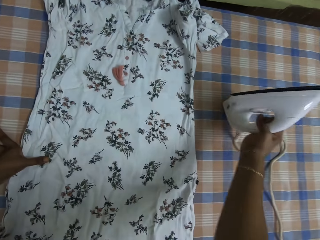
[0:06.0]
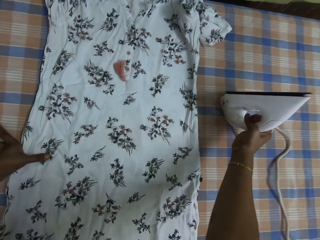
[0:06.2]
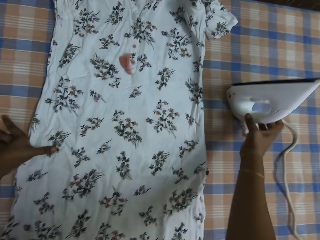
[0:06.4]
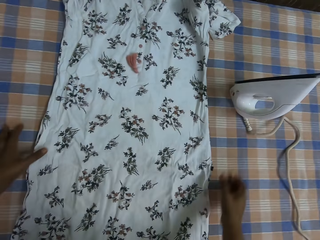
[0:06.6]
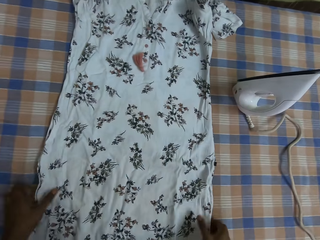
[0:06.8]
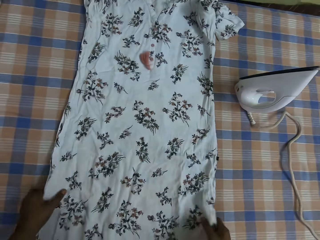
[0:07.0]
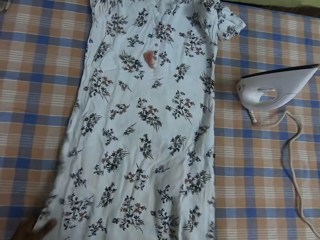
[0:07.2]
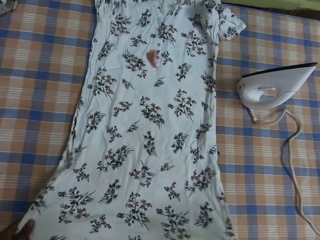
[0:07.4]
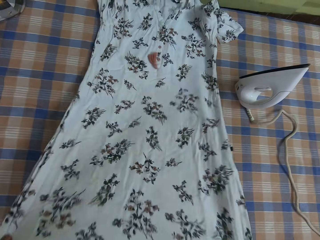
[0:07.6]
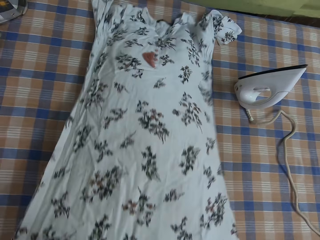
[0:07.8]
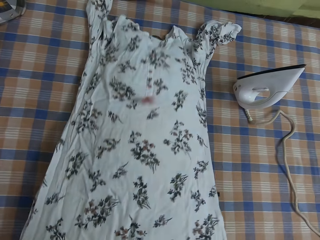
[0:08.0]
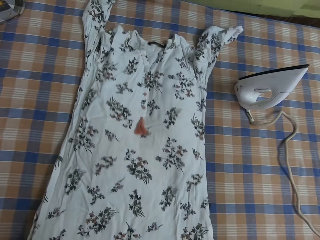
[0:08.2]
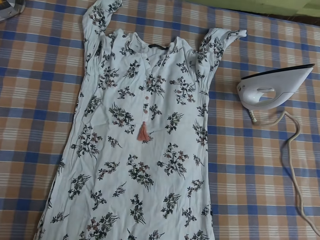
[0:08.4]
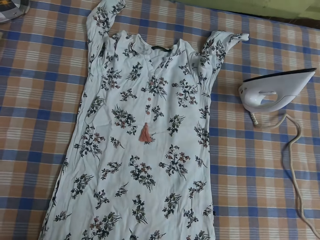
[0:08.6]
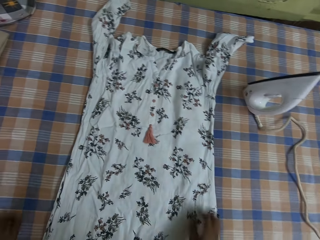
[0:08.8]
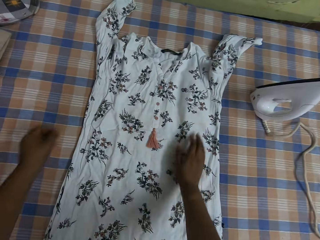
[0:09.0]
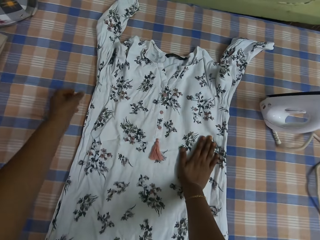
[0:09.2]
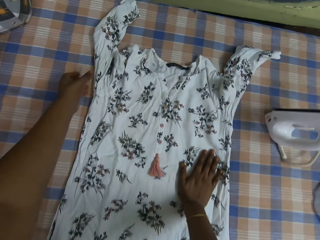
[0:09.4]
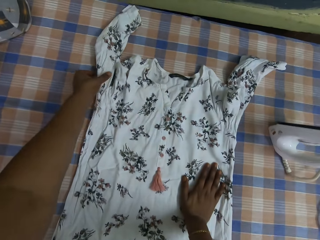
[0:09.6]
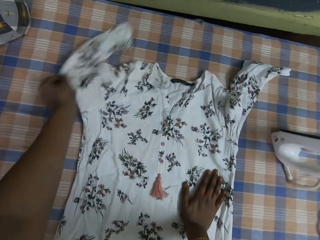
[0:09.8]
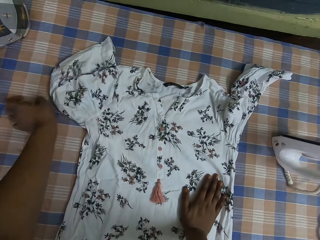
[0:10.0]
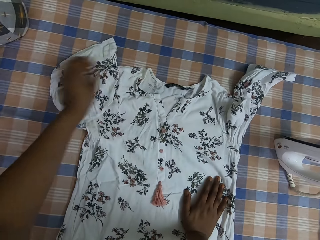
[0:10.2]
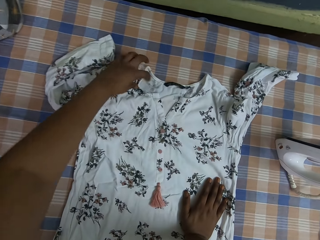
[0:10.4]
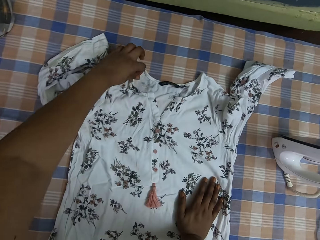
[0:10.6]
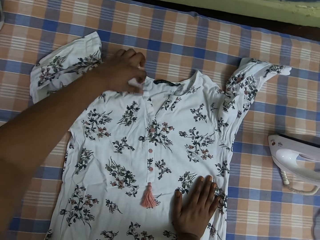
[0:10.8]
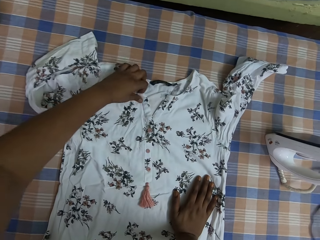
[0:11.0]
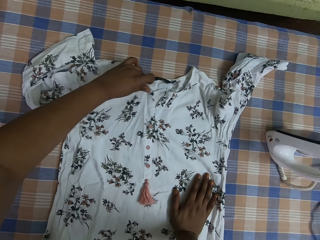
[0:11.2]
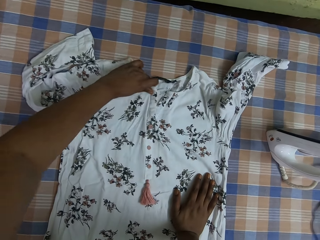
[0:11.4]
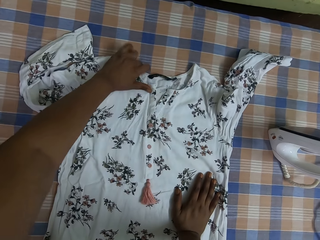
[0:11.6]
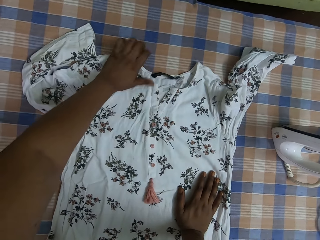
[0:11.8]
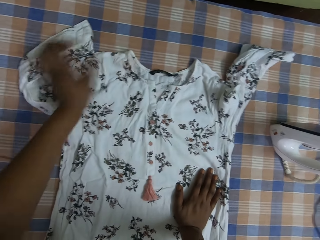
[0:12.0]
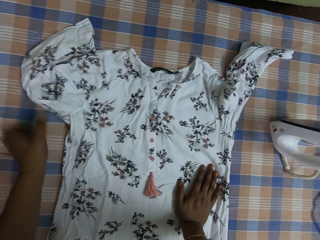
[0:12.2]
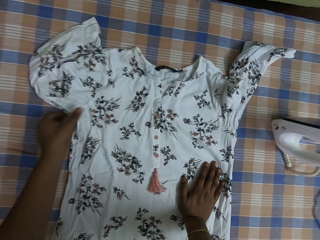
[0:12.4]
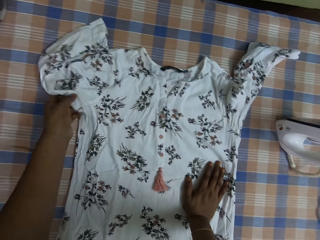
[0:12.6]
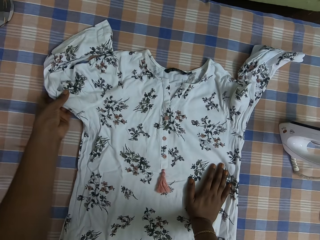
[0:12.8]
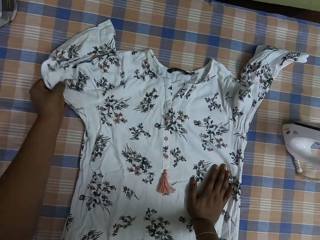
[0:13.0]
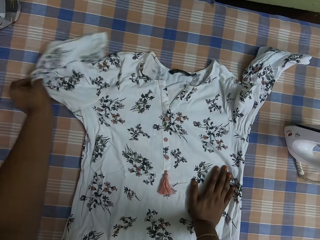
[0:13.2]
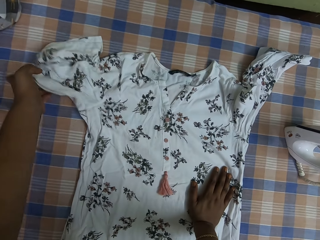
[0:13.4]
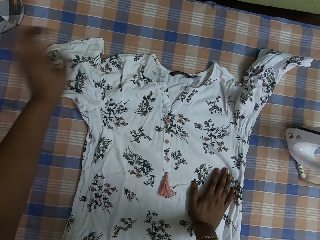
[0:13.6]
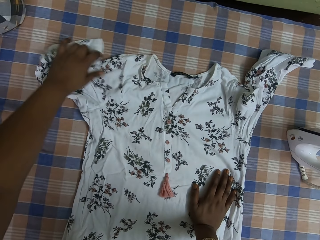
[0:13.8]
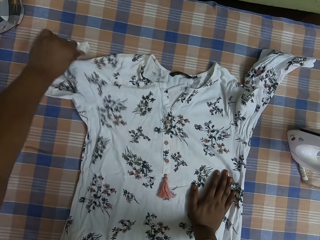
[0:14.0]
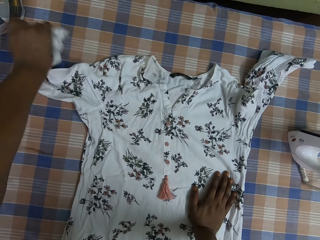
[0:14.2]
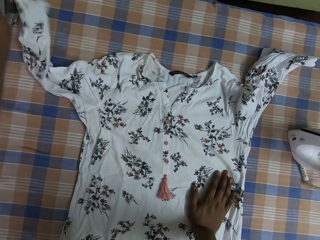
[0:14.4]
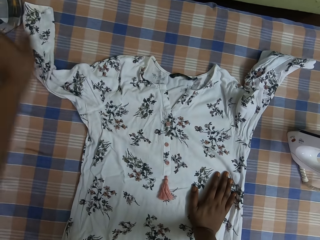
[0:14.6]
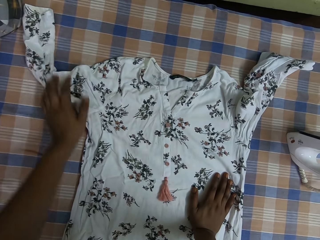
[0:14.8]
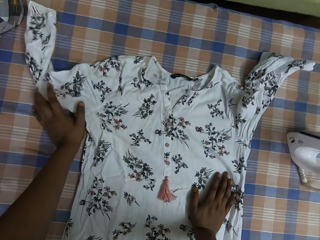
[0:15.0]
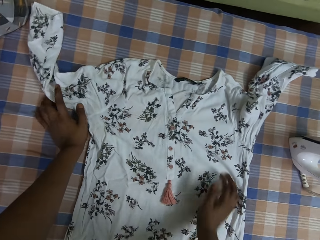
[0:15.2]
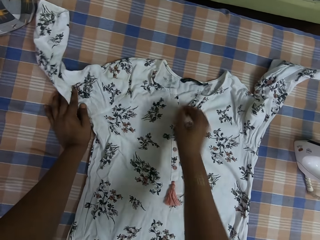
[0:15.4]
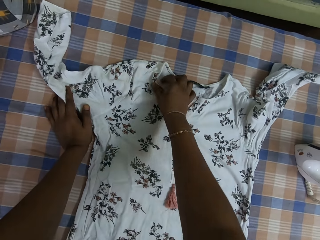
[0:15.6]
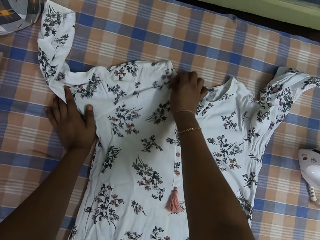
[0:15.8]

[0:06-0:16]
The camera wearer places the electric iron on the table. They straighten the dress.

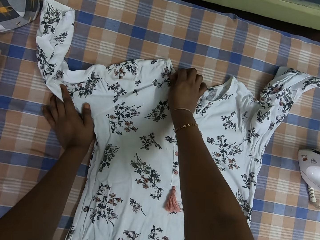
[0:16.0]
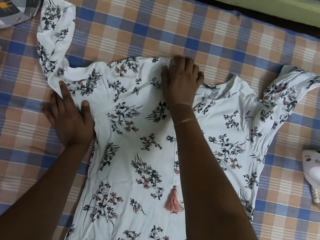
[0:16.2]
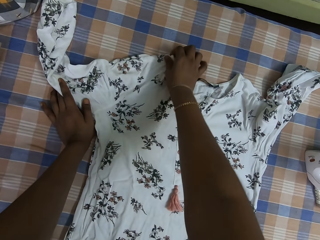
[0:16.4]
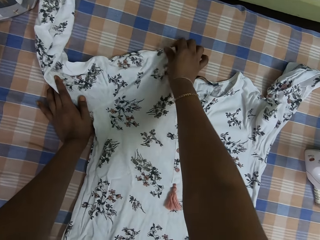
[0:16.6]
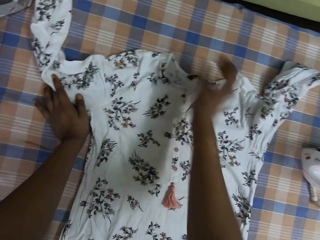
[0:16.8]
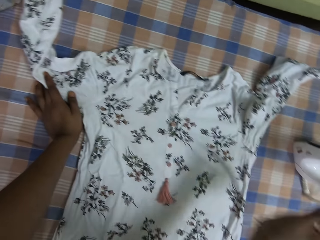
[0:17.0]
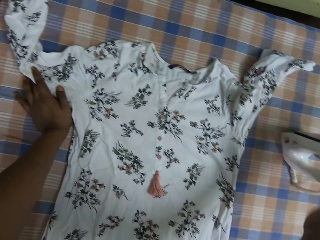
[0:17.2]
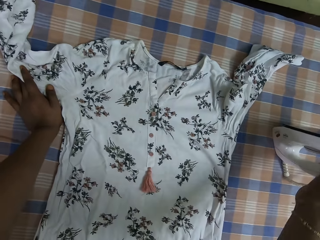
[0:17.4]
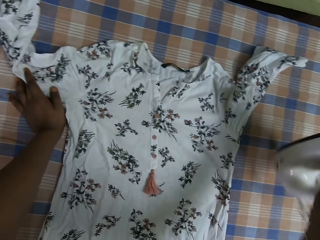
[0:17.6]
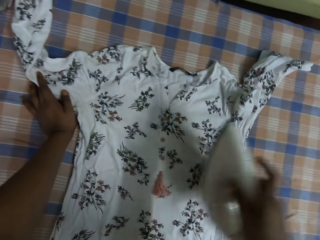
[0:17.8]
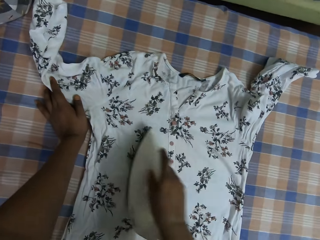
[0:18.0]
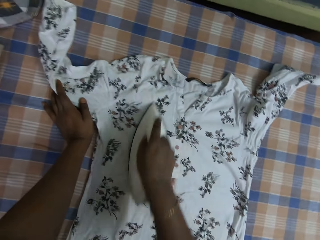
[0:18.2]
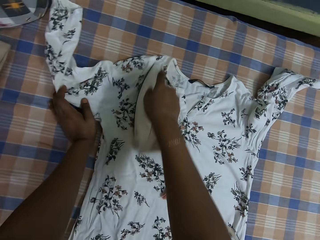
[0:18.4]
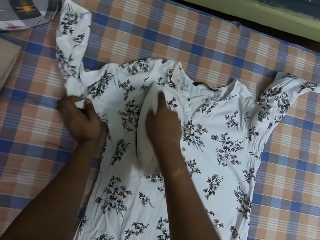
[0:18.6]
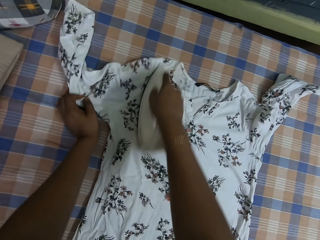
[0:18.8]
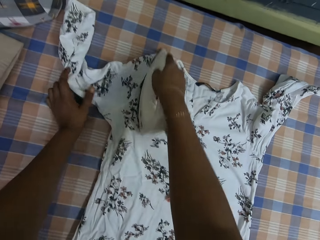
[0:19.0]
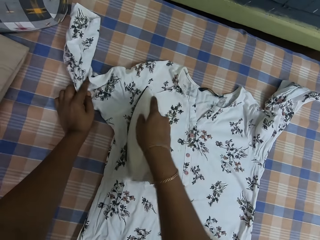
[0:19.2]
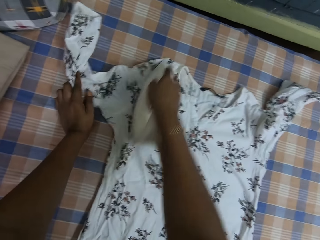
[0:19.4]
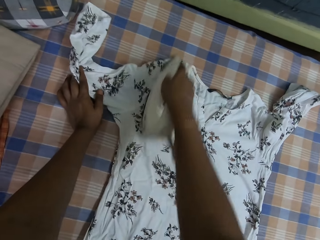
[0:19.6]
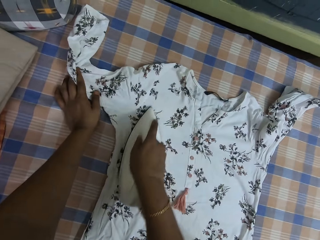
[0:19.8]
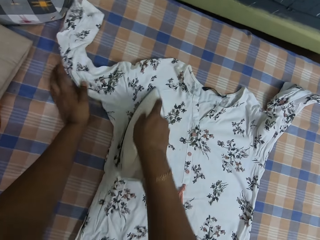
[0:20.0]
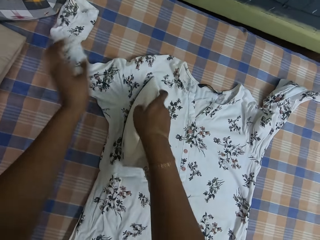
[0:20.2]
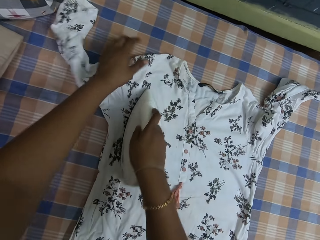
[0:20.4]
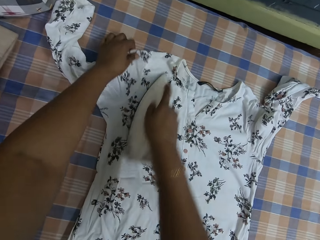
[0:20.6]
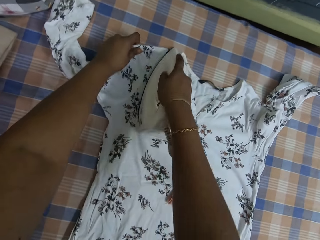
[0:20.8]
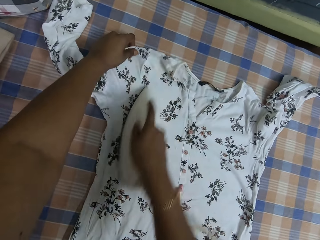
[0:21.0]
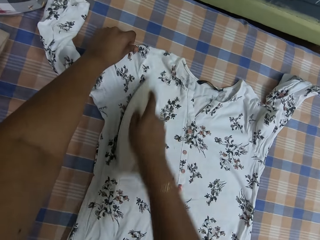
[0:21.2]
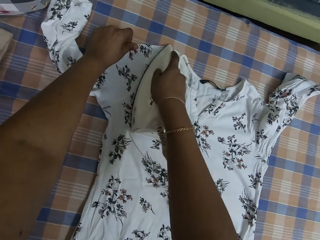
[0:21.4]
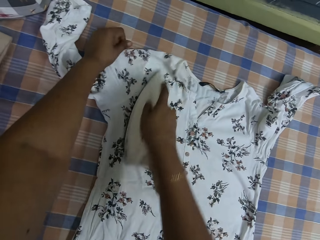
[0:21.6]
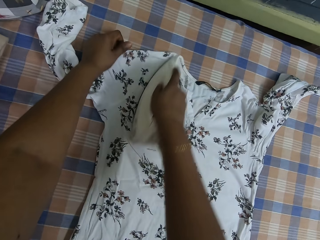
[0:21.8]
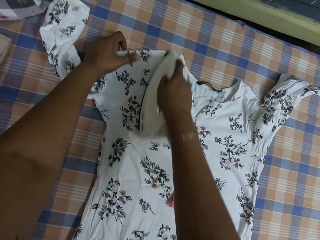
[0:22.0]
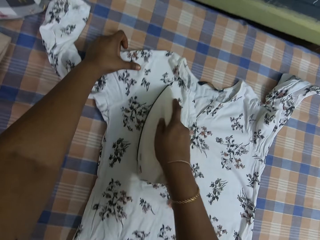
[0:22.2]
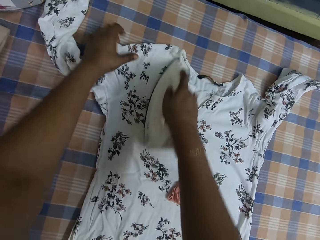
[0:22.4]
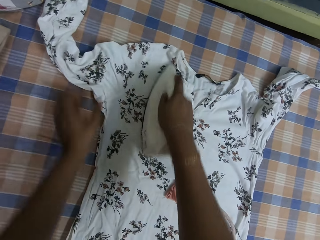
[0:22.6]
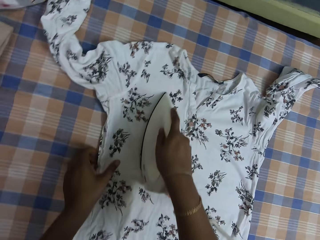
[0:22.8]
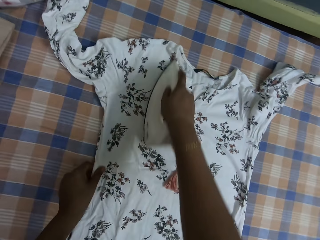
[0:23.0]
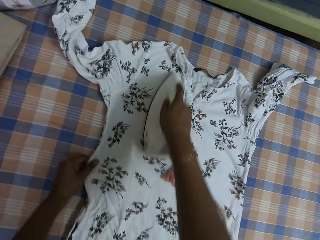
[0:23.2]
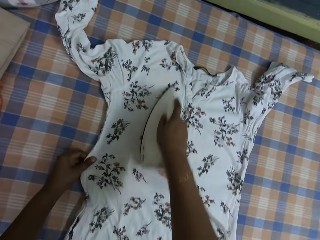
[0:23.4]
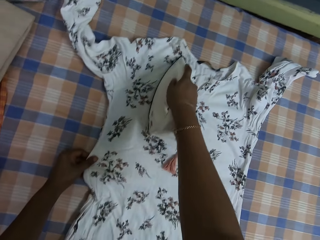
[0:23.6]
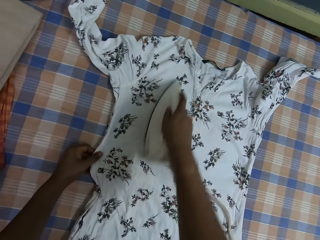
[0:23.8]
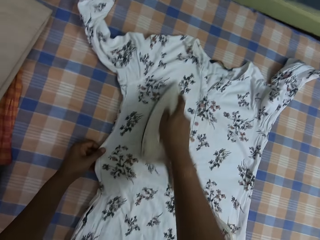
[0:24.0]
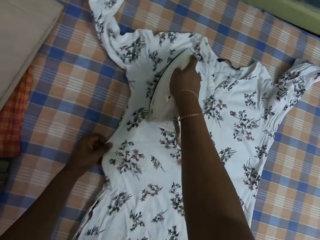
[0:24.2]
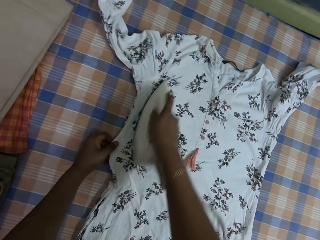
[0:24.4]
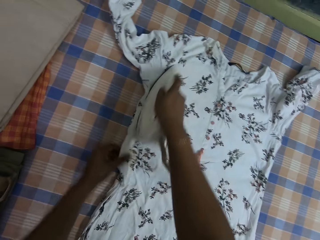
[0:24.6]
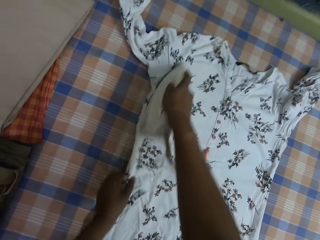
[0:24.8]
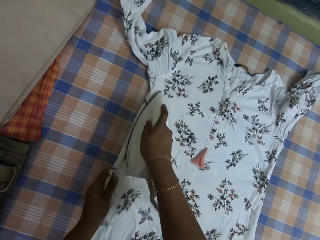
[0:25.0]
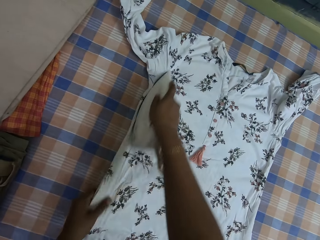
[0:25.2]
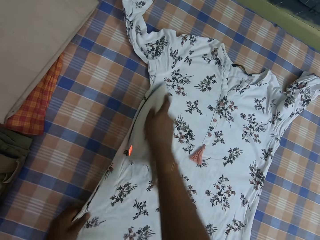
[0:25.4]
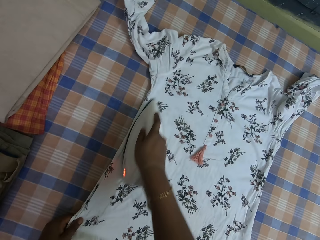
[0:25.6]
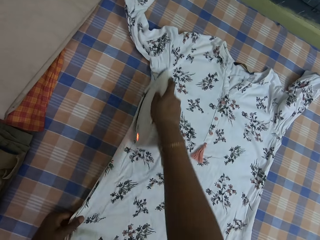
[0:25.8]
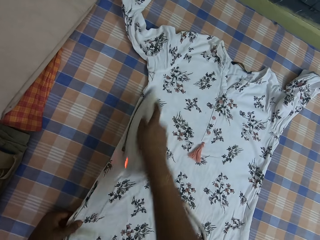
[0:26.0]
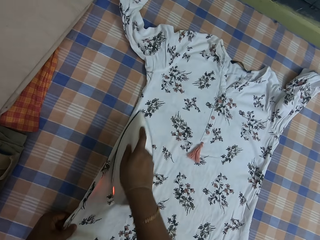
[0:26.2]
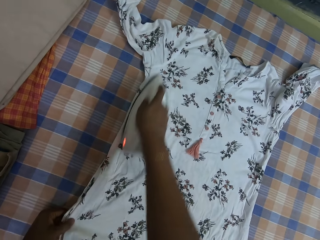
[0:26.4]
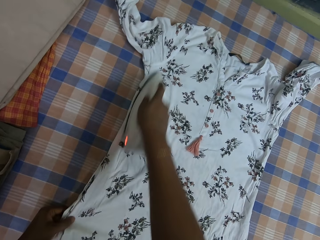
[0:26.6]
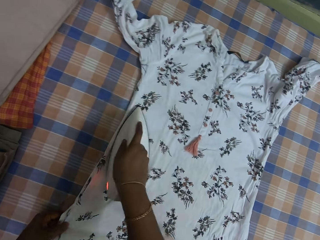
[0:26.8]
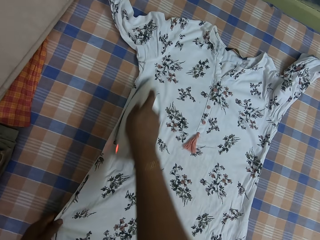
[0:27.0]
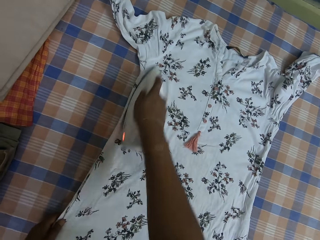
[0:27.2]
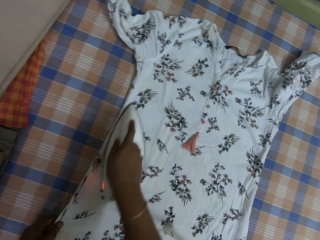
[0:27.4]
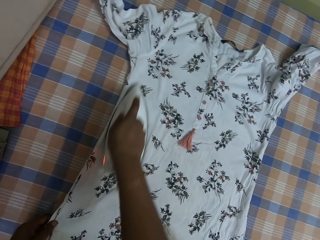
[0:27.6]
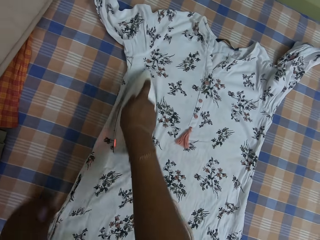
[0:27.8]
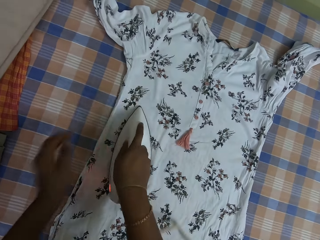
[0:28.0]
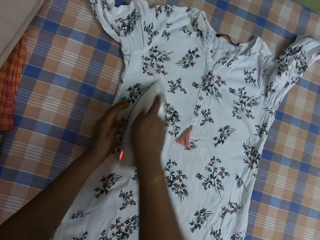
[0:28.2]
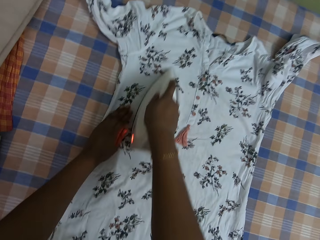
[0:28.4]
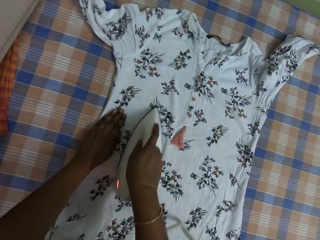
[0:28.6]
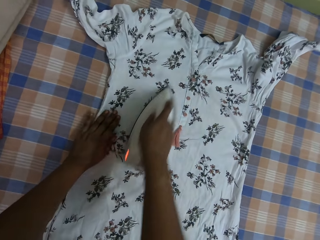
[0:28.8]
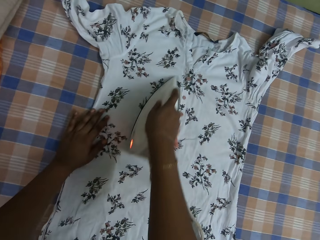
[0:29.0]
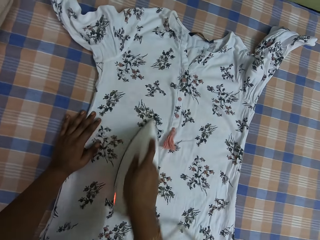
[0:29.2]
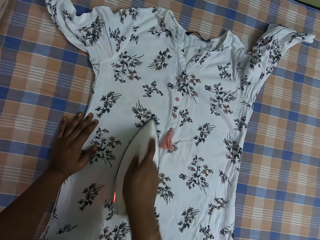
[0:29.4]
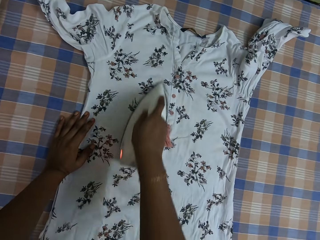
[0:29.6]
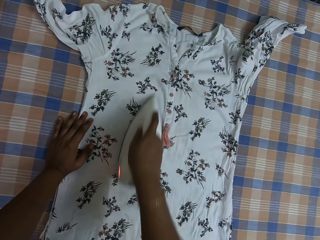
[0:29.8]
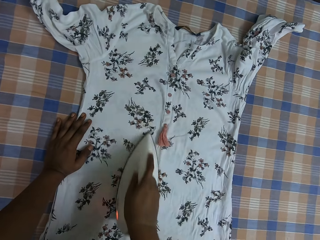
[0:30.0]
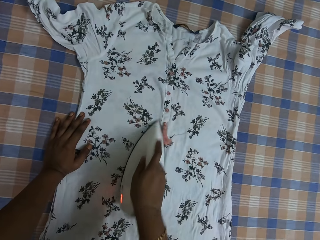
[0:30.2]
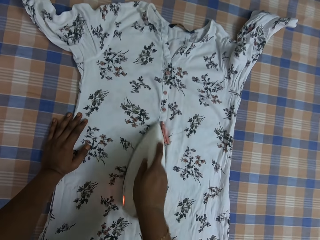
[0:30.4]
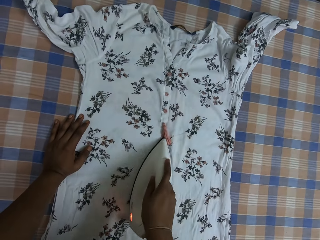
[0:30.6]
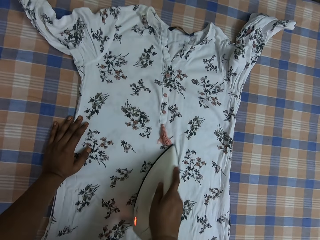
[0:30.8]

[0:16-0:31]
The camera wearer picks up the electric iron from the table. They iron the dress with the electric iron. They hold the dress with the left hand. They place the left hand on the dress.
